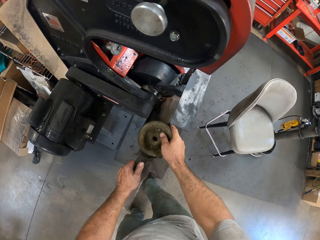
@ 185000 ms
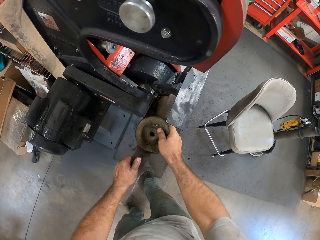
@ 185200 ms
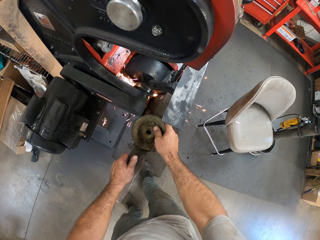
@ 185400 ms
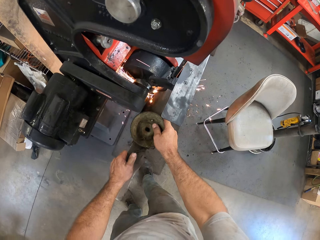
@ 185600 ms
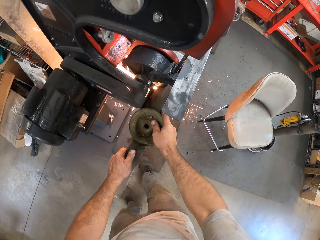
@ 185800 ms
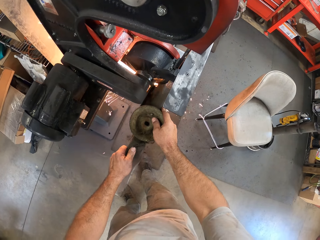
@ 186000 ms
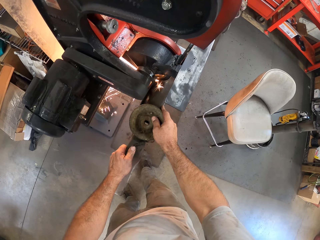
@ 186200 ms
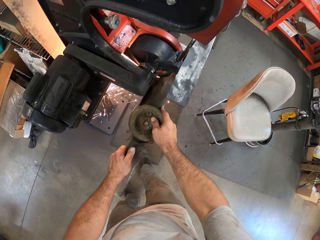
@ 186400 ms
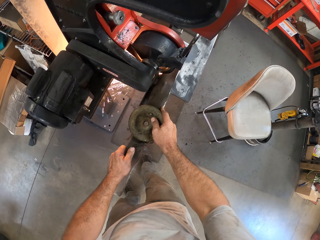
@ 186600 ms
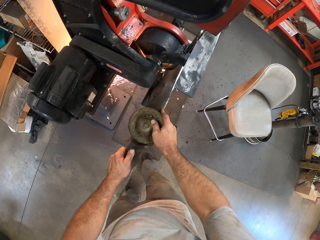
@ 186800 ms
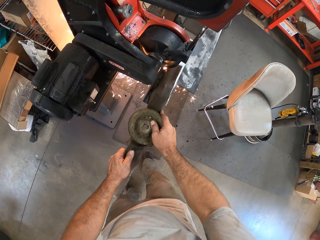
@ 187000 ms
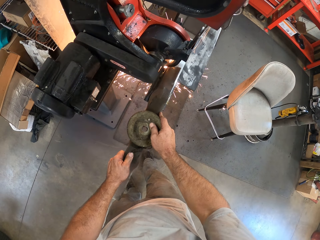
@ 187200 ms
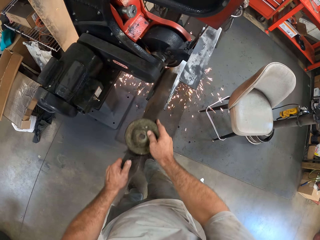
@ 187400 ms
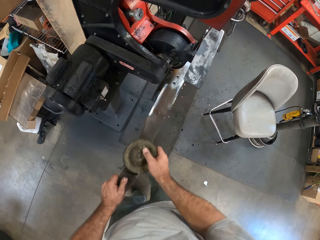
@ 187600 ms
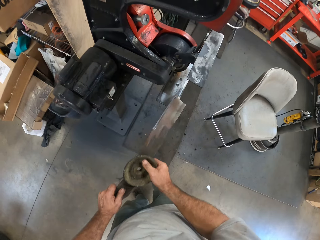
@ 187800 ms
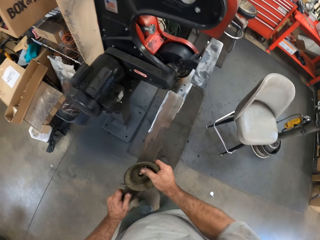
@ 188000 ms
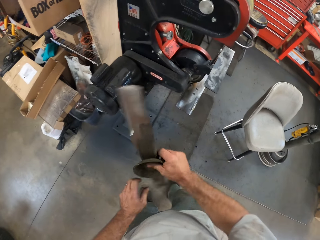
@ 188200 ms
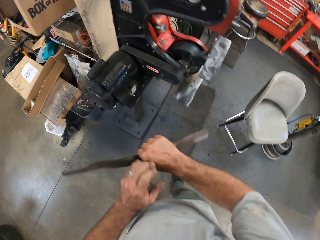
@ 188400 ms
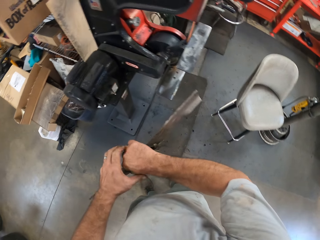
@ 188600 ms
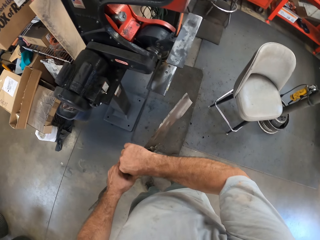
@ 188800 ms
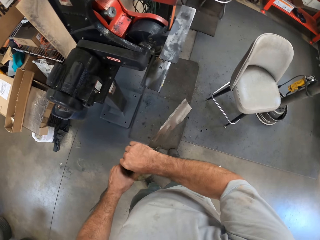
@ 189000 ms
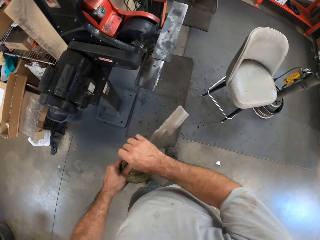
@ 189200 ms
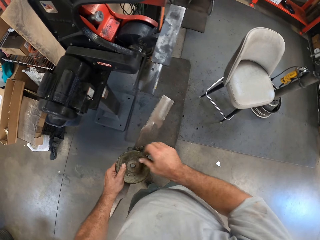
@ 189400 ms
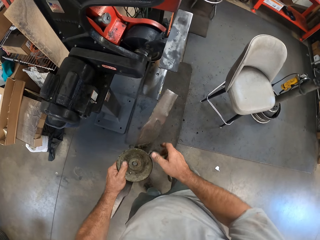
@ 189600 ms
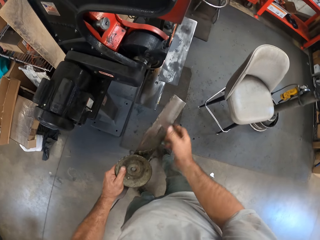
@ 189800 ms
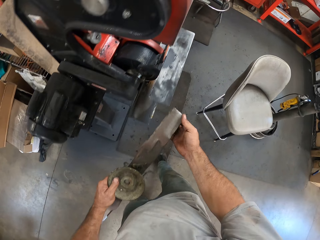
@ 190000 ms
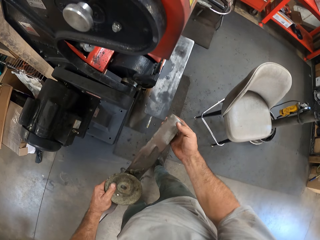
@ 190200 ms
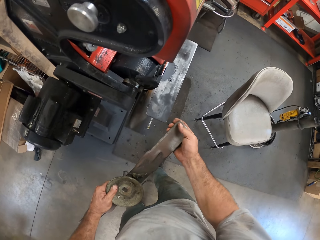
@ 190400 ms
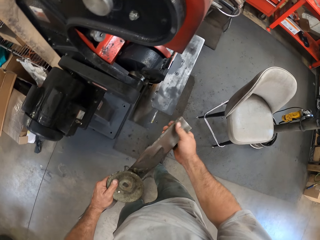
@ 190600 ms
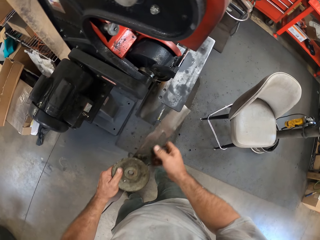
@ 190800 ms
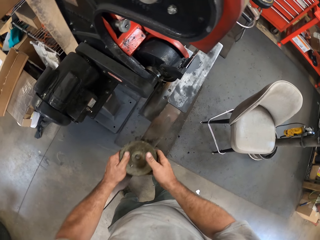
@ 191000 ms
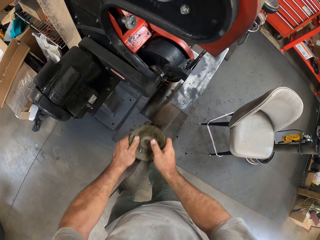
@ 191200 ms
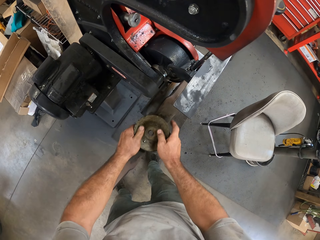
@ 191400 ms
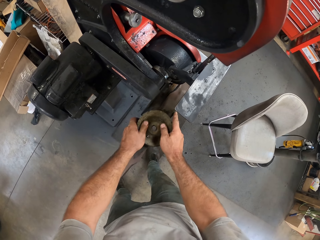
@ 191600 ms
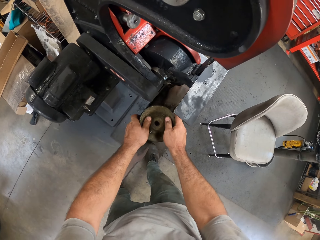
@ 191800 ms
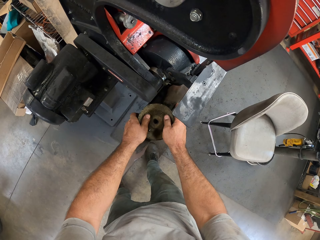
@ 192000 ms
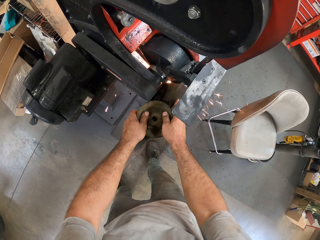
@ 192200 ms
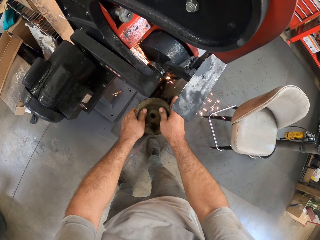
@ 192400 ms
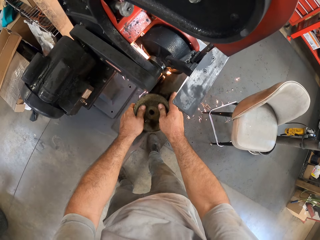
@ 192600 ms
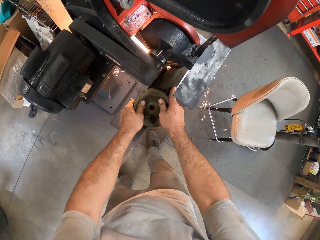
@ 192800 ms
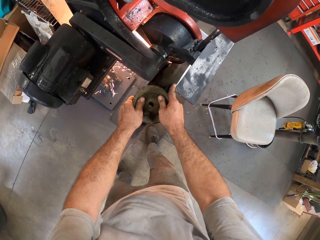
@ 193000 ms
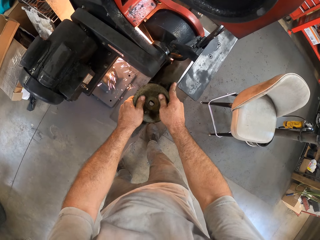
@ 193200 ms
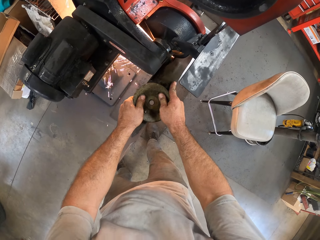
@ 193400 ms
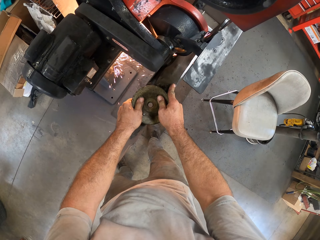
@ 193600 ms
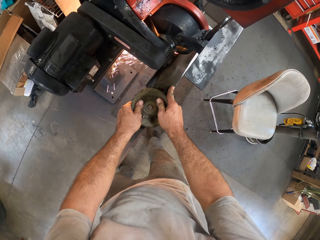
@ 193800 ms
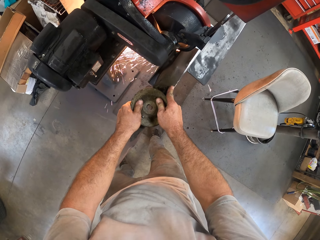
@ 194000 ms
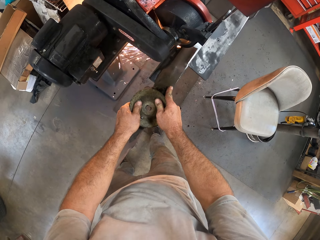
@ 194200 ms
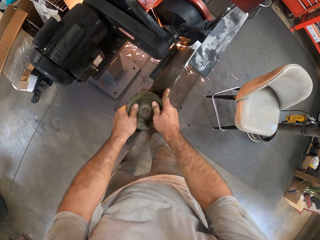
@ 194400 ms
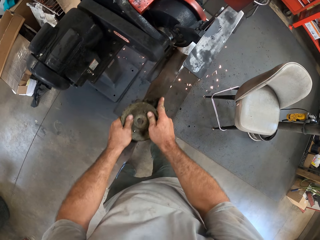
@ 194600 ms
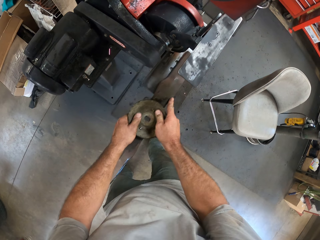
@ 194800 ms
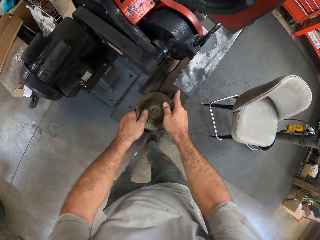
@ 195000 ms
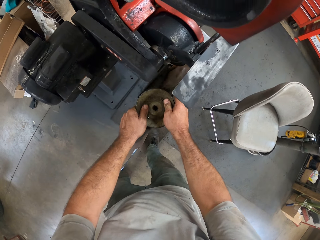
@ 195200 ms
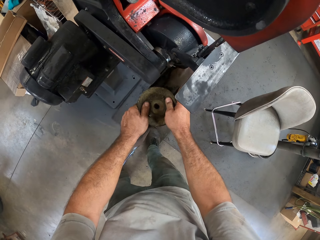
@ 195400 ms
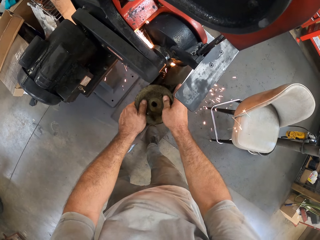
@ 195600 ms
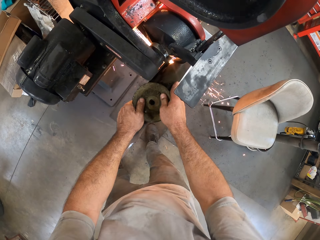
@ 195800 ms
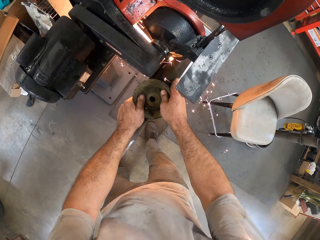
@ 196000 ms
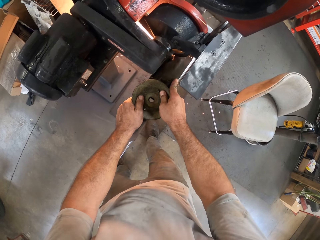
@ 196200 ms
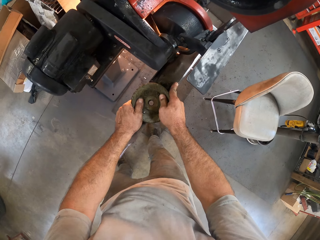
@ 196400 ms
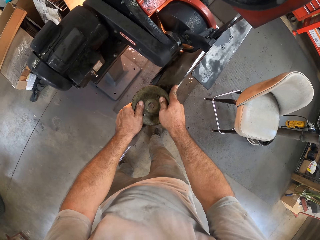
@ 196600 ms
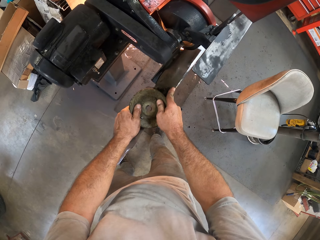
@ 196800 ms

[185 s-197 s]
The camera wearer flips the second blade of the mower with his hands. He touches the lawn mower blade. He examines the second blade with his hands. He files the second blade of the mower in his hands with the filing machine.

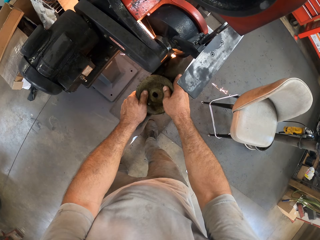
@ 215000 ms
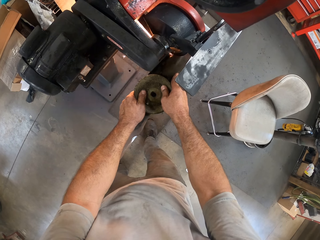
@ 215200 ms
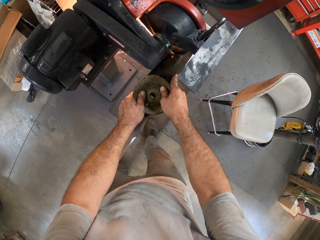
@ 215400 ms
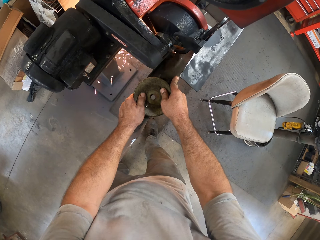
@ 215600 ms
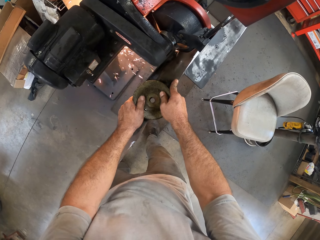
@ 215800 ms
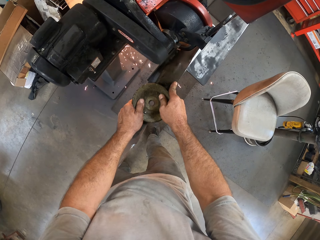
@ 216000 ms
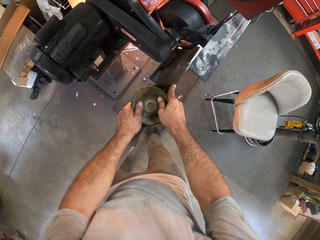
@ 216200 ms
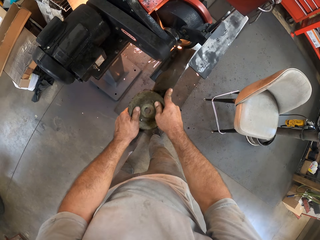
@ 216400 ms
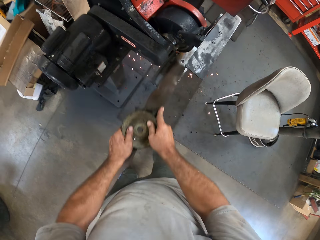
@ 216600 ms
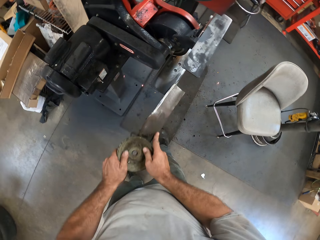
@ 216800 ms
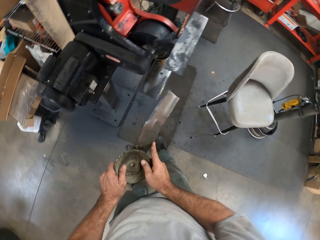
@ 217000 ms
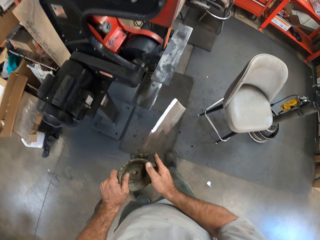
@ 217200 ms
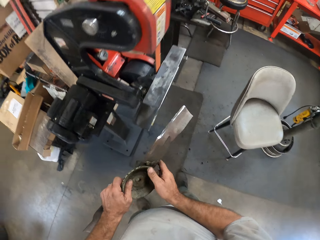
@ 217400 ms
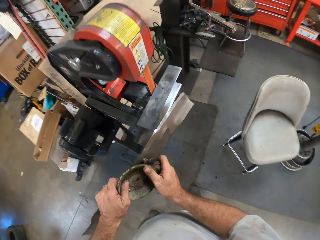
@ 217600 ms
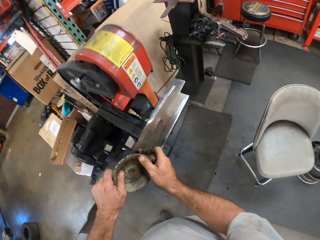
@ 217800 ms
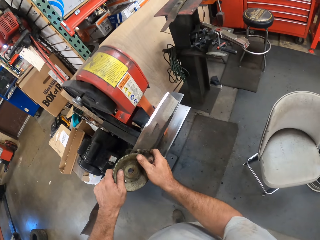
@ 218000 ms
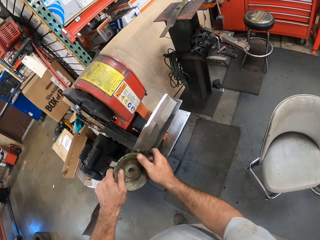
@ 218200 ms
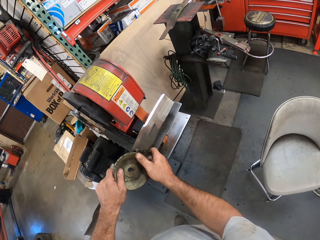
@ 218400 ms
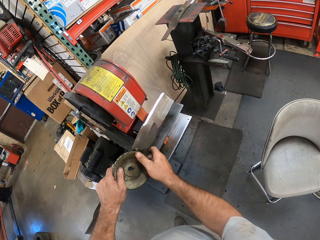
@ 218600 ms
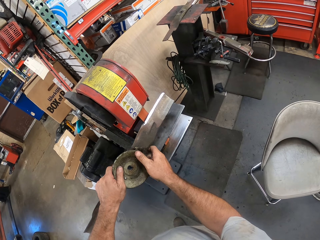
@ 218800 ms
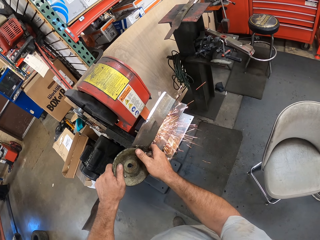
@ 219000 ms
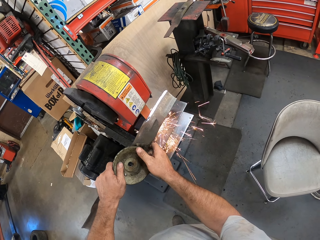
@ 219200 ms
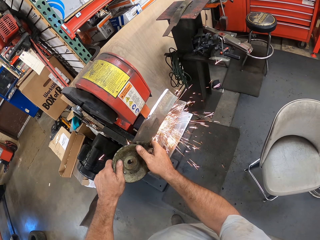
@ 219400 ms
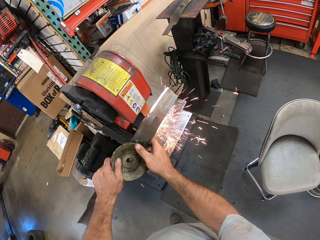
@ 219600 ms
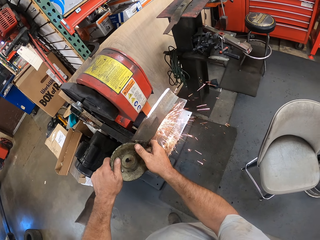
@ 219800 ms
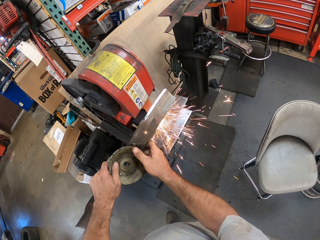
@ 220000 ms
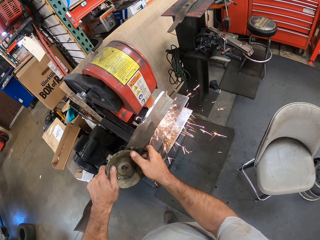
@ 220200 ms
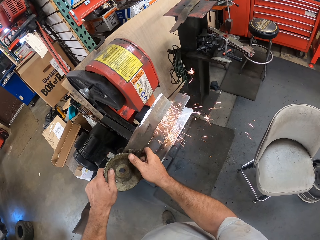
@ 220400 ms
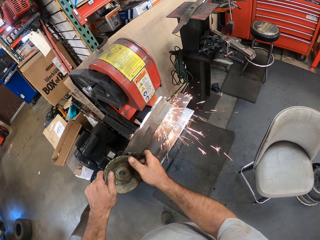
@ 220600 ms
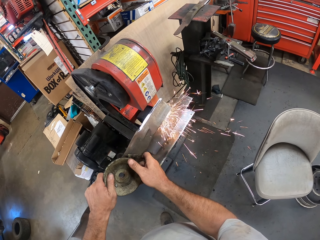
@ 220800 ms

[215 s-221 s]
The camera wearer lifts the second blade of the mower towards the top of the filing machine with his hands. He files the second blade of the mower in his hands with the filing machine.

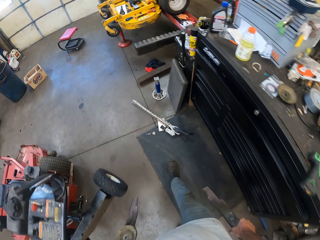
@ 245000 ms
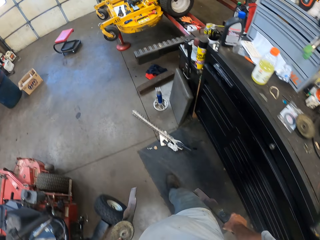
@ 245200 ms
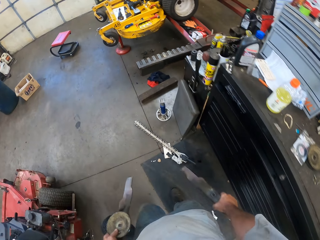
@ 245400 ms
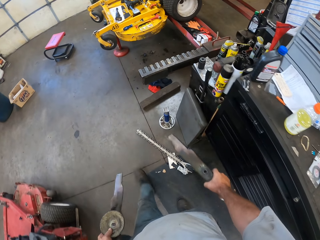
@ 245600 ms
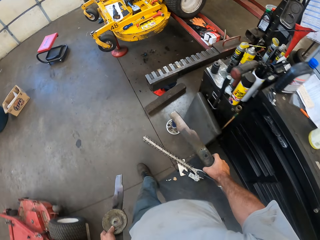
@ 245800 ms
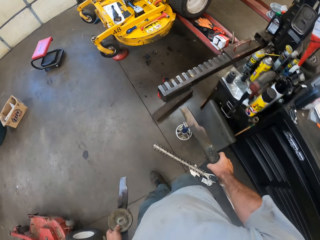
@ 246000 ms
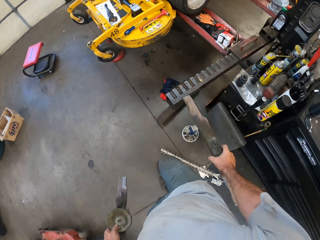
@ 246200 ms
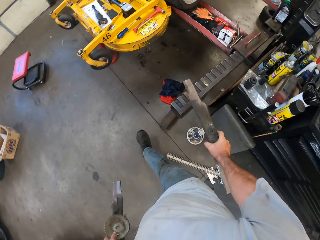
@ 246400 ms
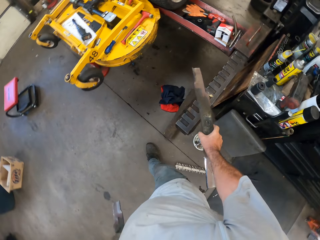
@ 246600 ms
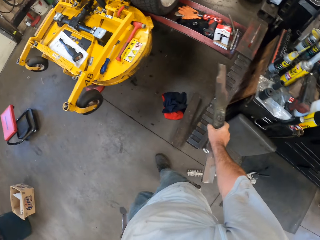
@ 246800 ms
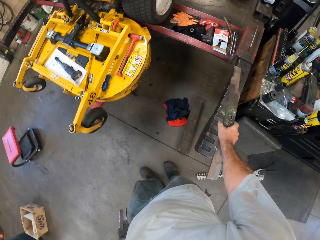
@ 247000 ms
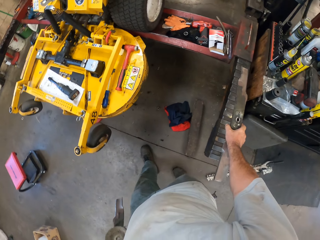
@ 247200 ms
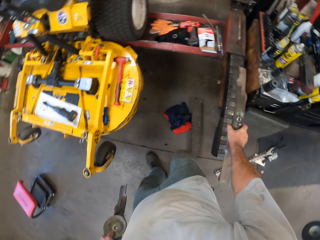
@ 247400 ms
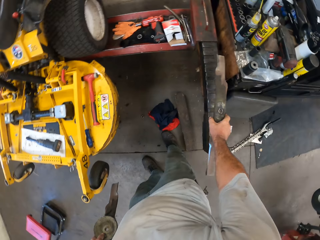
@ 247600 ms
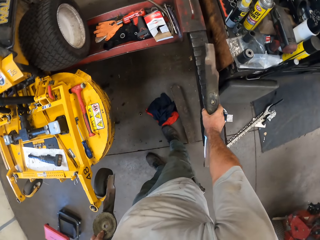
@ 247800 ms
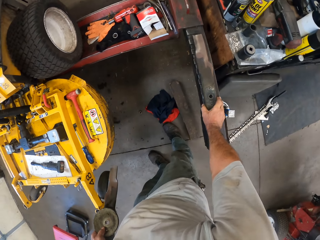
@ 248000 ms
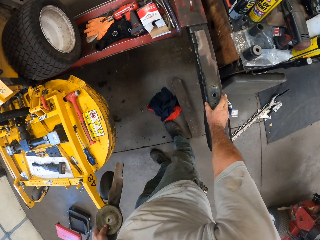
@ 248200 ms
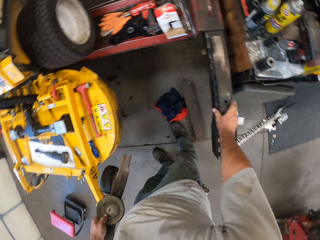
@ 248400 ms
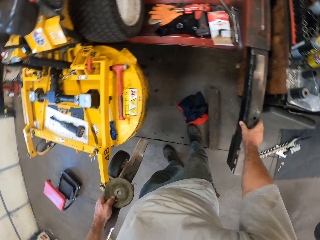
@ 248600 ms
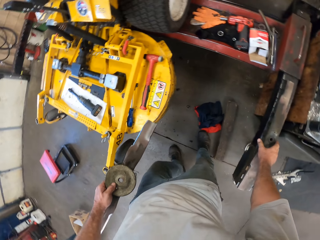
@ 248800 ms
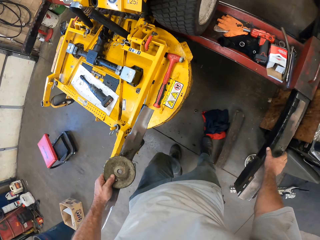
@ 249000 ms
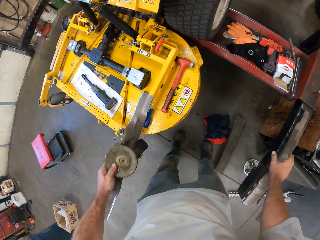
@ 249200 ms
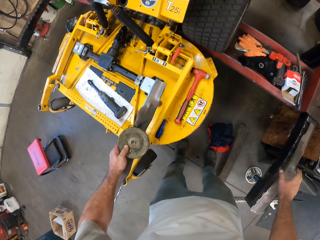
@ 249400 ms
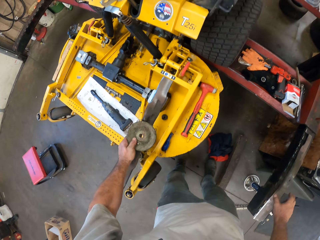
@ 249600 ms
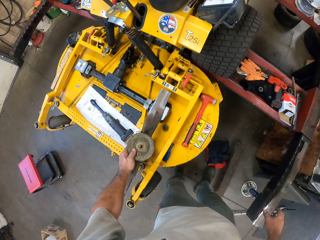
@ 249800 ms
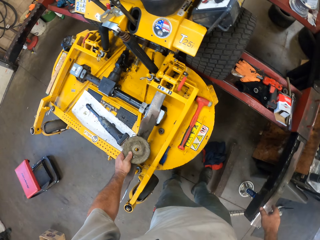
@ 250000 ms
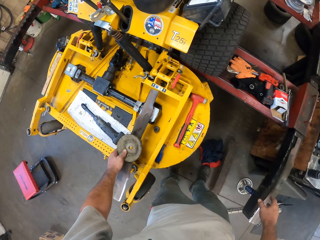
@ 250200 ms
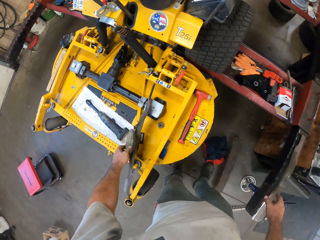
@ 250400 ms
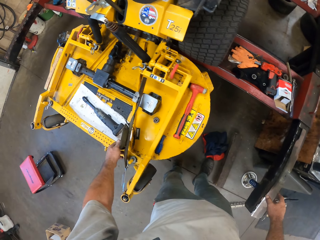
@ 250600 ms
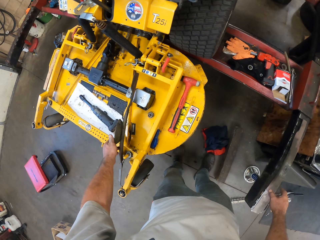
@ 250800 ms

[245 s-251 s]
The camera wearer puts the blade of the mower on a frame of the electric jack or a working bench with his right hand. He puts the second blade on the mower with his left hand.
